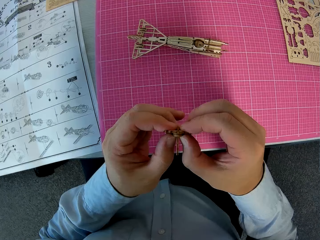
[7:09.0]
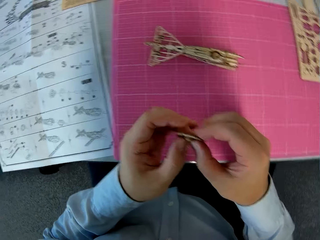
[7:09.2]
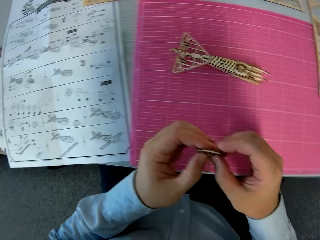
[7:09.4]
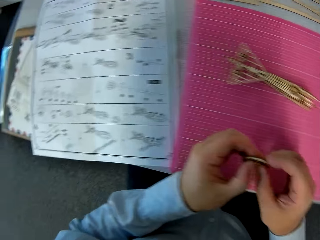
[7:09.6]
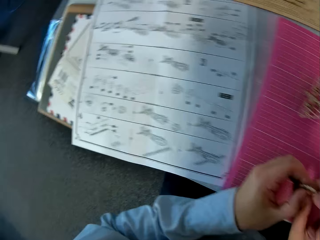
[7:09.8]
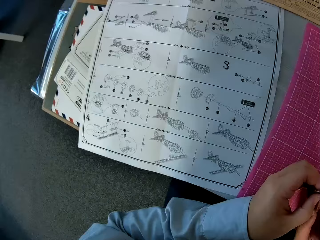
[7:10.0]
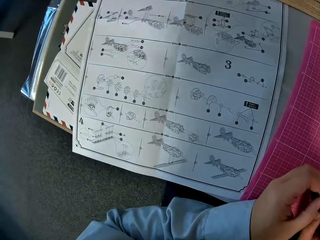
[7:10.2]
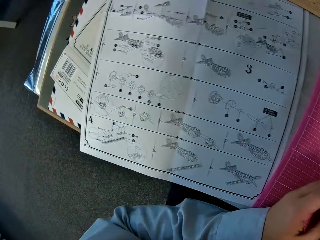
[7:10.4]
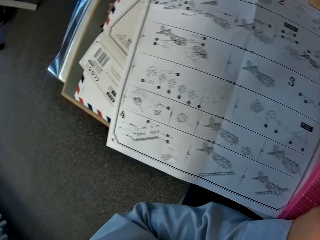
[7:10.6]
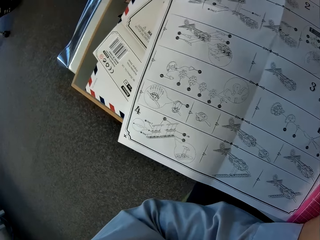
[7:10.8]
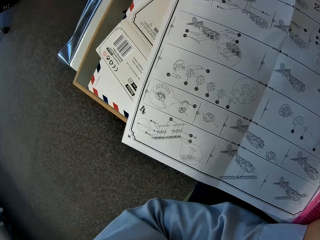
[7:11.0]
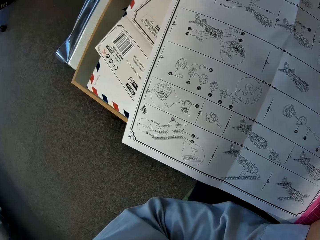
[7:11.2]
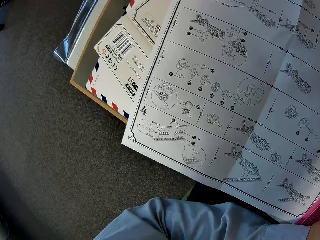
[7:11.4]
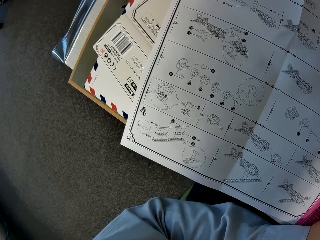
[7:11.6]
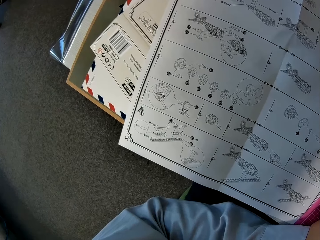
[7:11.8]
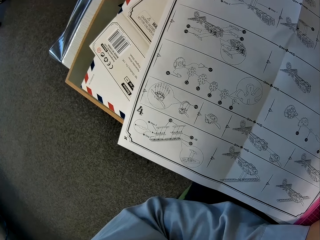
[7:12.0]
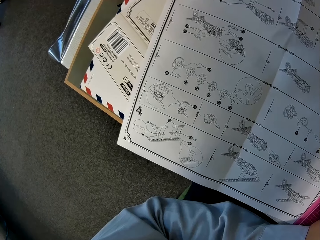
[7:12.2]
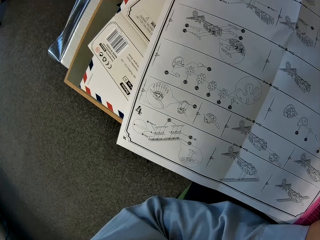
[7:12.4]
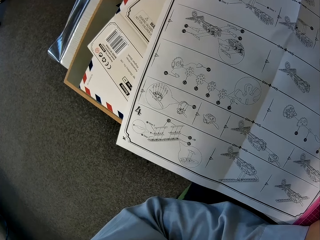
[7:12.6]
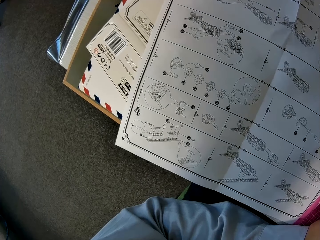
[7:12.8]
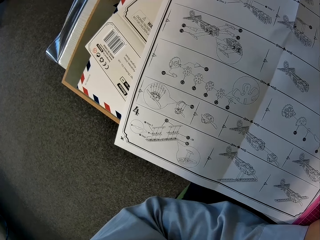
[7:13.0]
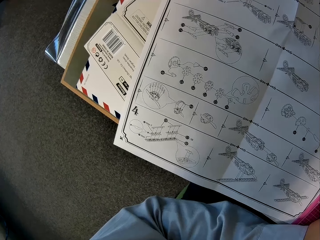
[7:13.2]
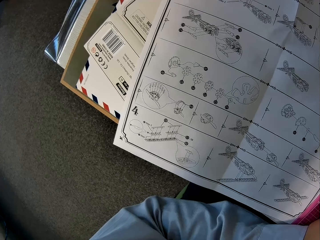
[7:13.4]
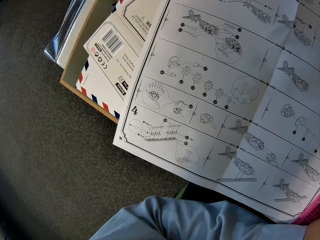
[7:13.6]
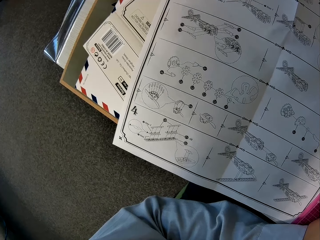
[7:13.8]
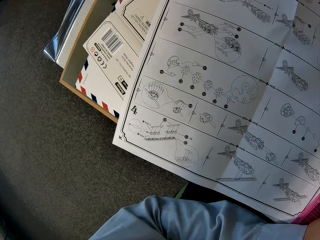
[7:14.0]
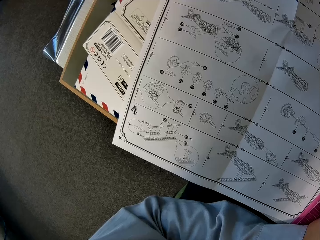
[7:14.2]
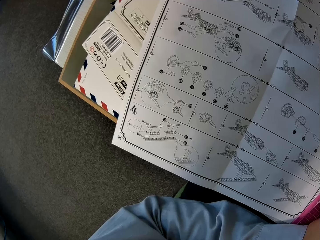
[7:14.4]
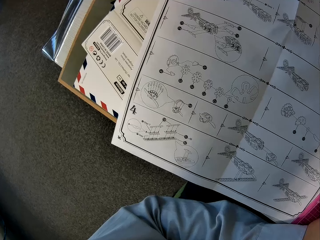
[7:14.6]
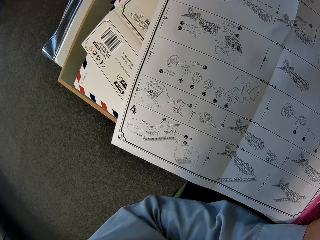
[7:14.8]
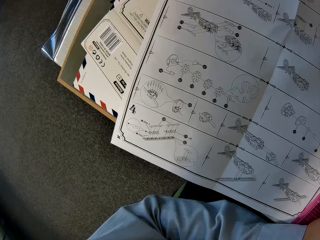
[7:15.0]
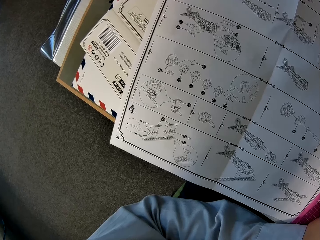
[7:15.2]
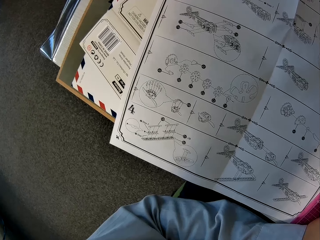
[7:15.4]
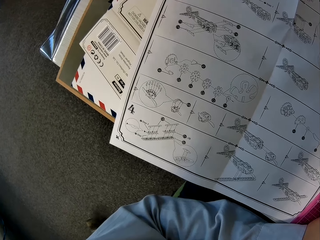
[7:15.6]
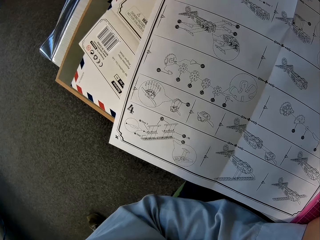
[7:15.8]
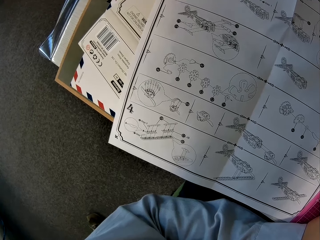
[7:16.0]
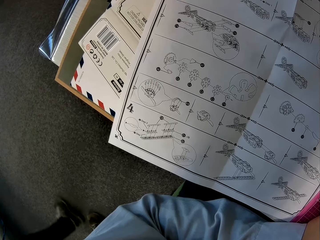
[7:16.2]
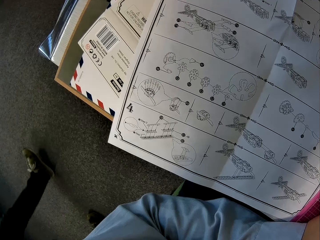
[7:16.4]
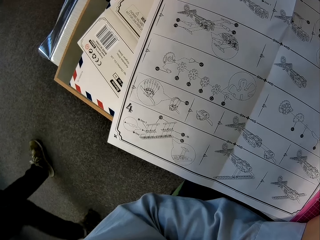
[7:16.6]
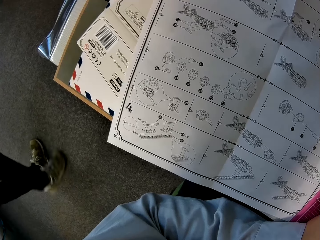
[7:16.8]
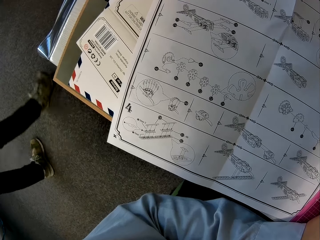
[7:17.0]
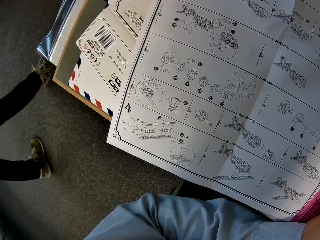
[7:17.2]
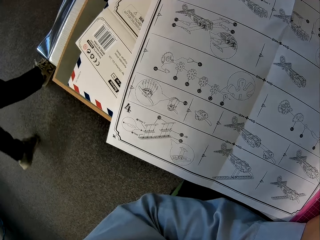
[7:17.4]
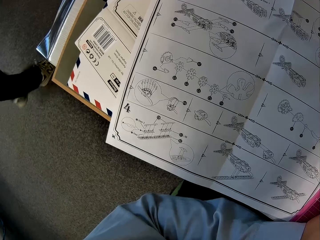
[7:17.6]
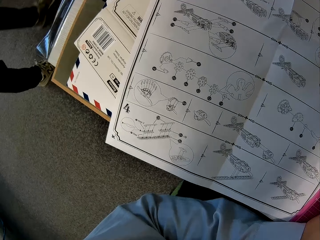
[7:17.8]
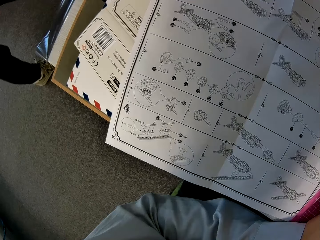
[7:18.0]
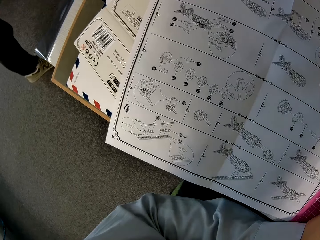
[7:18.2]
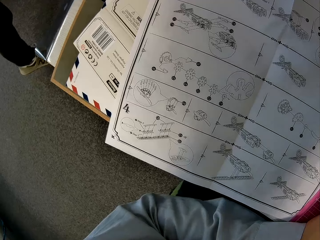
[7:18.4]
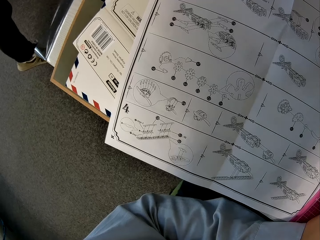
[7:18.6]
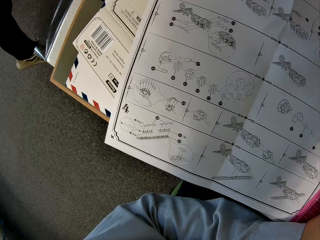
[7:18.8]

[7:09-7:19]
The camera wearer fixes something. They turn around. They look at the instructions booklet closely. A man walks into the room. The man walks around.

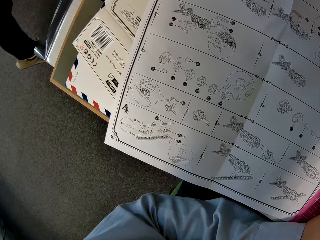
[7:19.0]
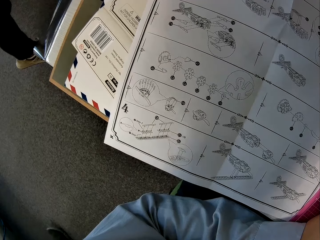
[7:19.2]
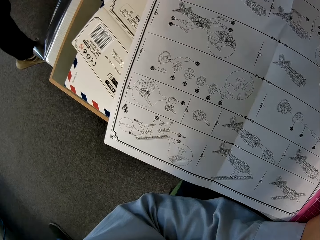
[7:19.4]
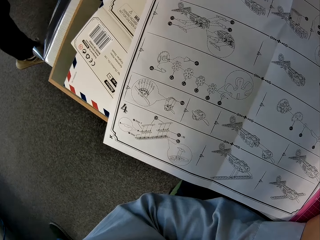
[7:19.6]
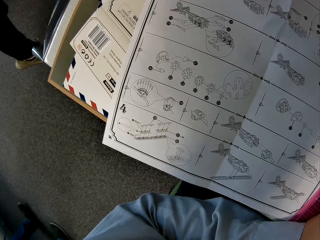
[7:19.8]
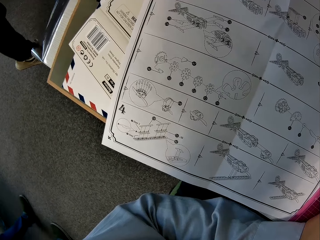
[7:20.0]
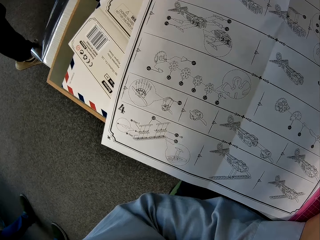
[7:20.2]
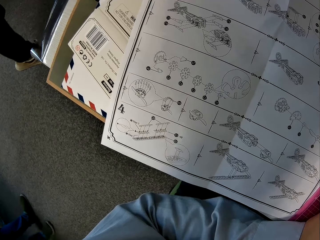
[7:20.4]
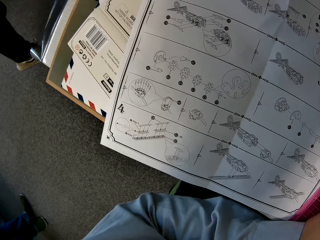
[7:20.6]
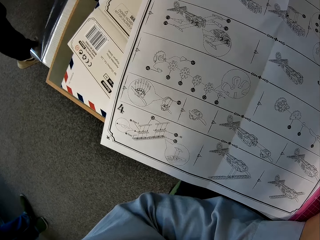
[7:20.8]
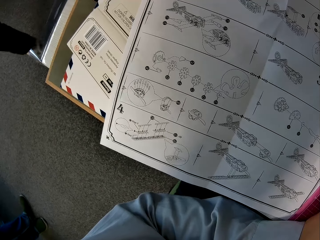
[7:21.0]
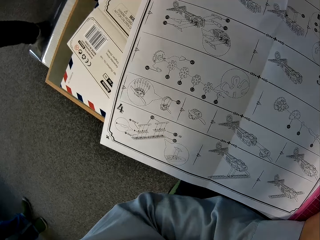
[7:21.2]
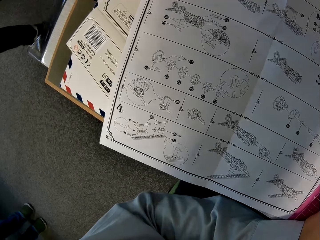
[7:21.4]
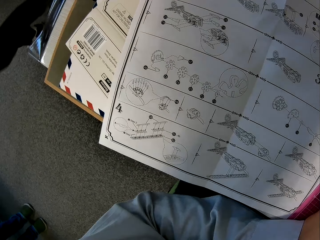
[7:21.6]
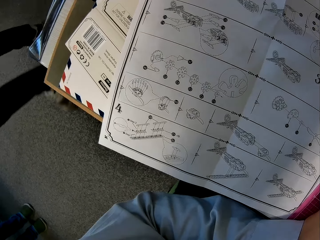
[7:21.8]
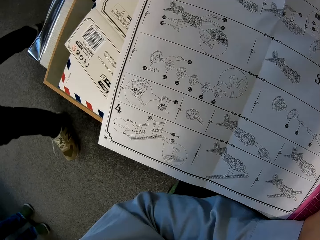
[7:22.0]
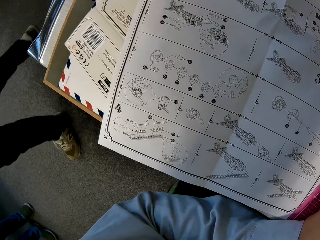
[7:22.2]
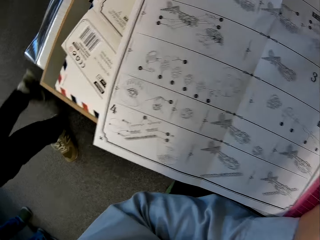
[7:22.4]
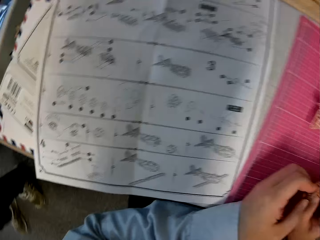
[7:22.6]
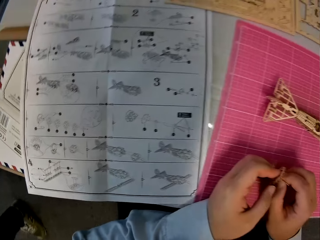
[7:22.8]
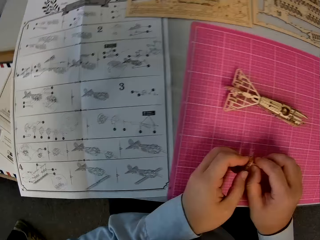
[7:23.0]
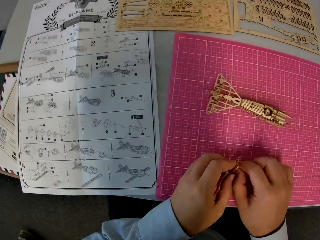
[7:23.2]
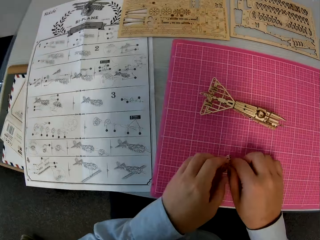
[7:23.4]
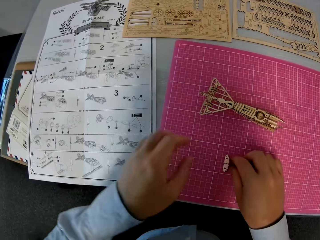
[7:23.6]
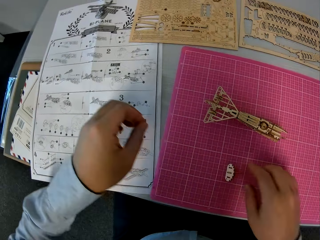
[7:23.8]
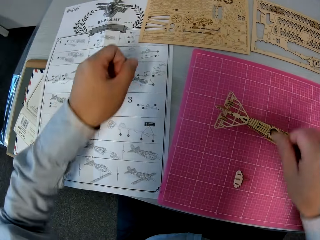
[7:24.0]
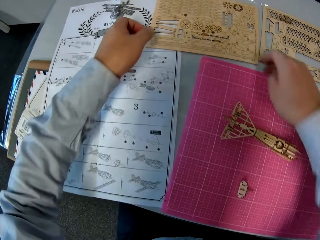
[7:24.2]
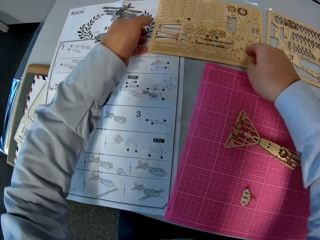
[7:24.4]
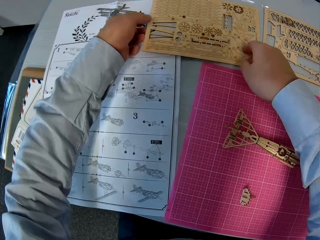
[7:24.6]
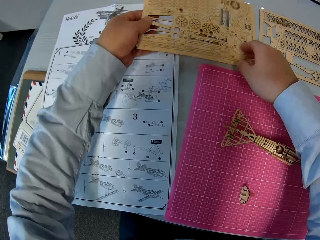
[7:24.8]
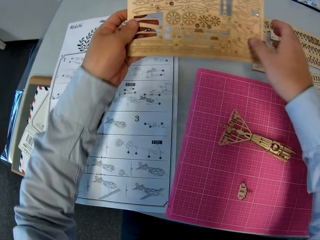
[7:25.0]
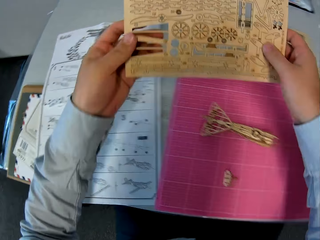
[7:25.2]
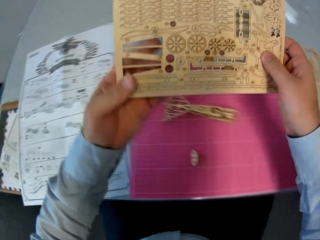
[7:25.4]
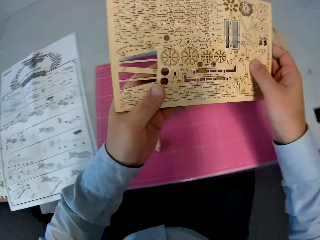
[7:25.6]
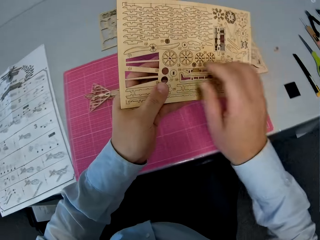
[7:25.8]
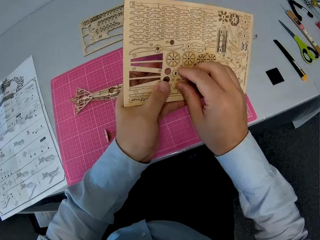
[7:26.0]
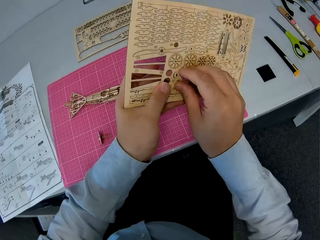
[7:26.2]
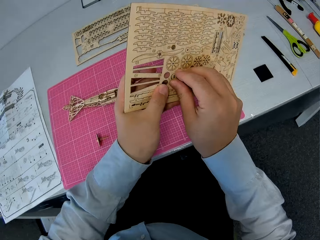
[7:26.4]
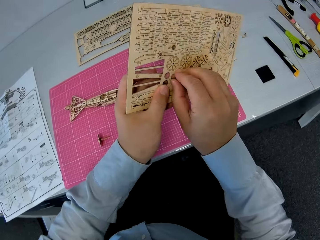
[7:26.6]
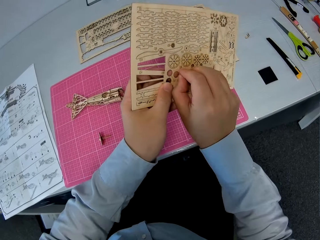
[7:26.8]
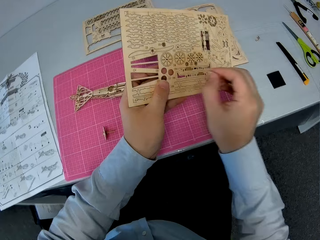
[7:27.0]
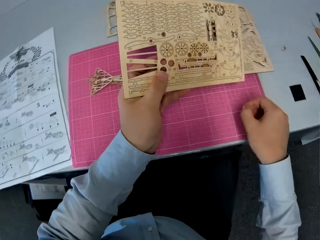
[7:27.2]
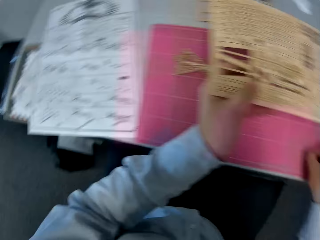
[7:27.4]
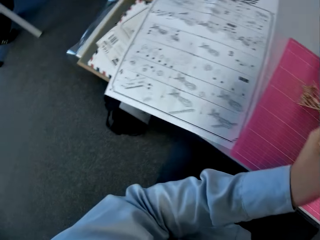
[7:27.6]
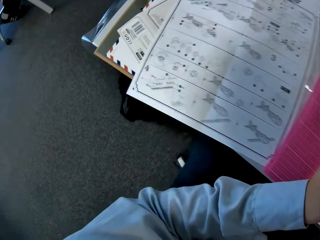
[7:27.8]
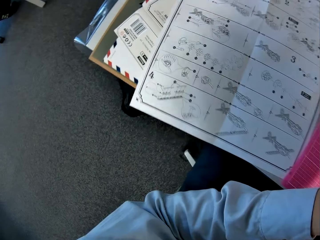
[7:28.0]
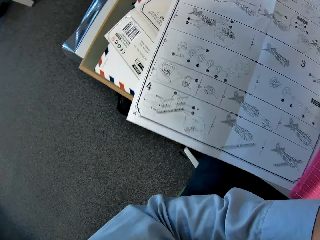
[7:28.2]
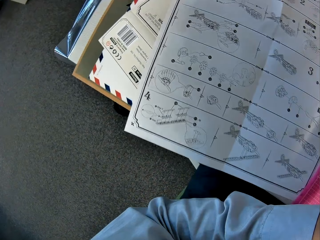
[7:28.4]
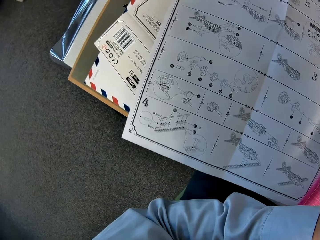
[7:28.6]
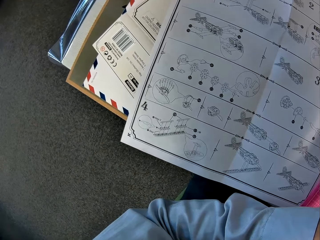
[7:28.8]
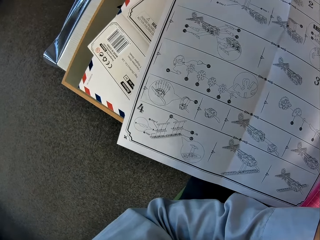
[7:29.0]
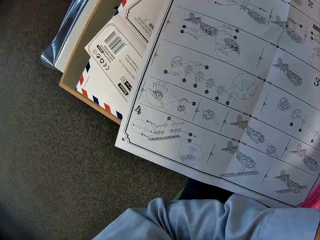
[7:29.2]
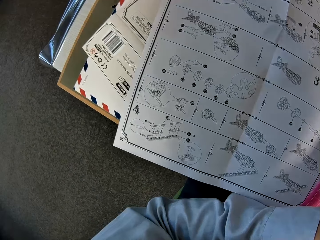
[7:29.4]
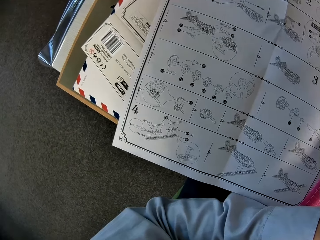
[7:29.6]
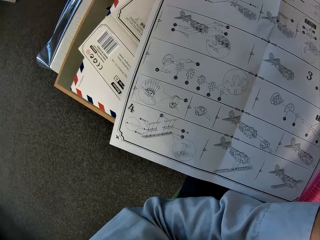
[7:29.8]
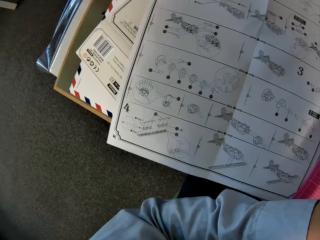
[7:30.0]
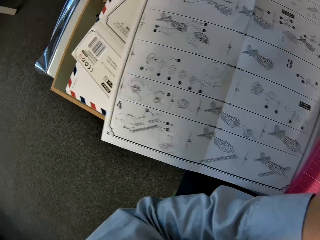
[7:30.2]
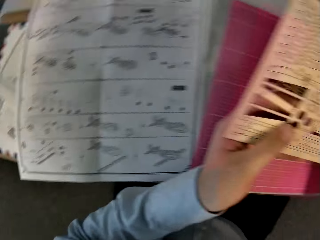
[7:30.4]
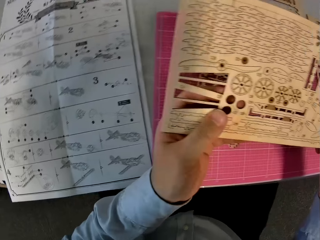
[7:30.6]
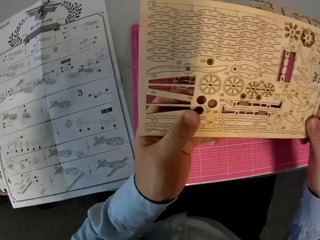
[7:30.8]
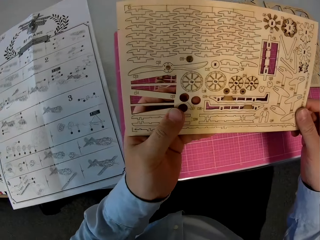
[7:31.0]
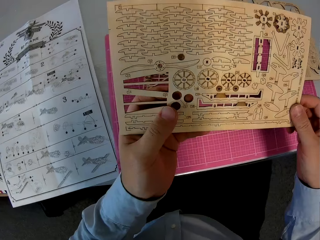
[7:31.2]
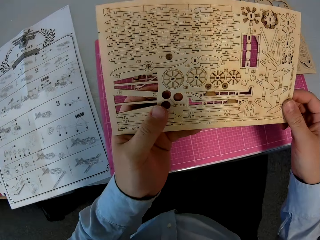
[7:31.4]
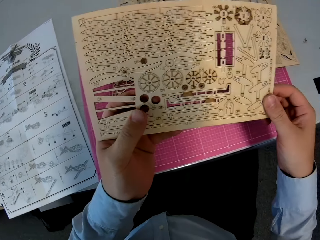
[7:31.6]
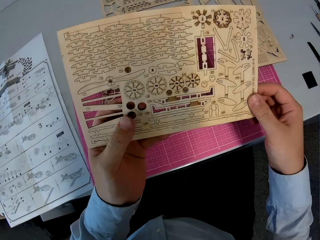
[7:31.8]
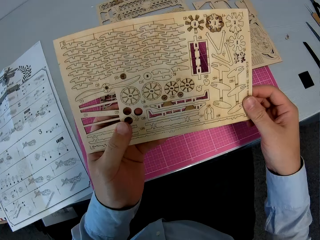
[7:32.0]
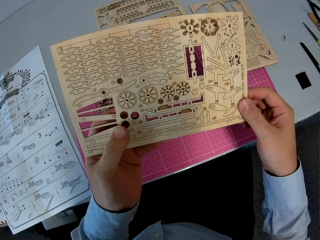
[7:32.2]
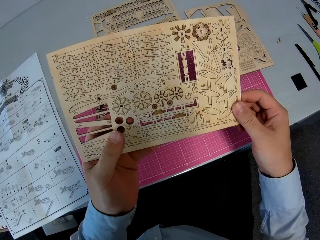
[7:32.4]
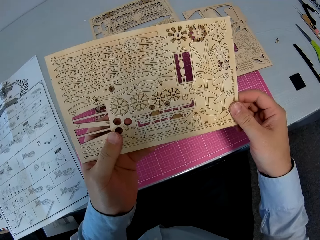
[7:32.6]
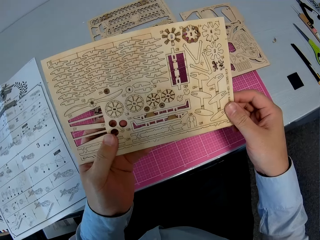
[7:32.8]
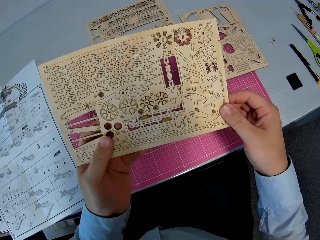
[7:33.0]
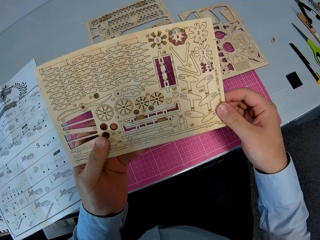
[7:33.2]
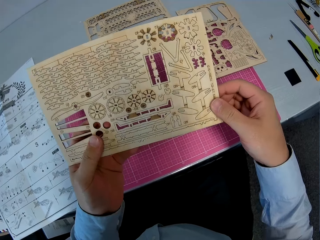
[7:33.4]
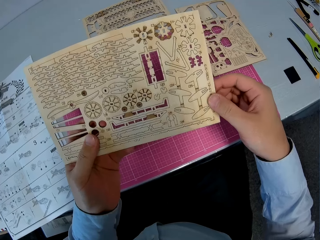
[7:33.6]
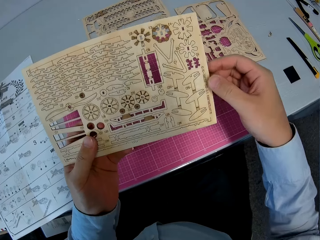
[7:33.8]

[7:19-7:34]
A man walks around. Another man walks into the room. A third man walks around. The camera wearer turns around. They place the wooden pieces on the cutting sheet. They pick up the wooden sheet on the table and the instruction manual. They look at something closely. They detach a wooden piece from the wooden sheet. They place the wooden piece on the cutting sheet. They turn around. They look at the instructions booklet closely. They turn around. They glance at the wooden sheet.
